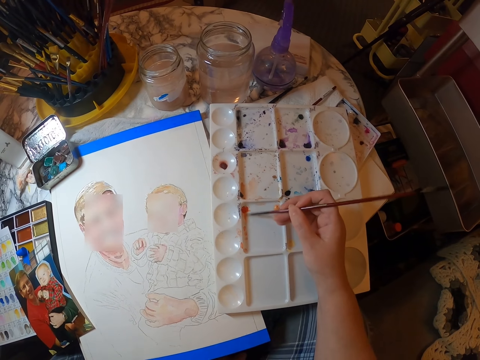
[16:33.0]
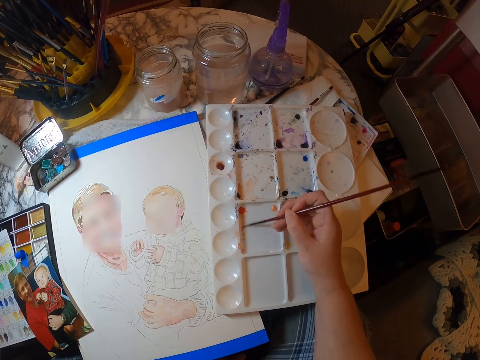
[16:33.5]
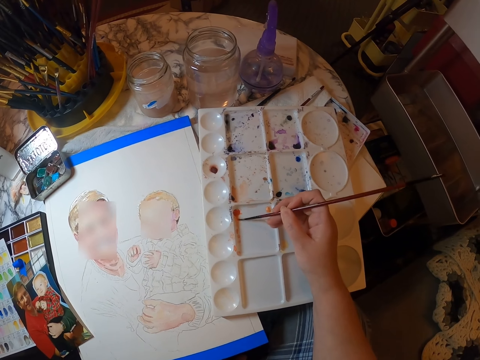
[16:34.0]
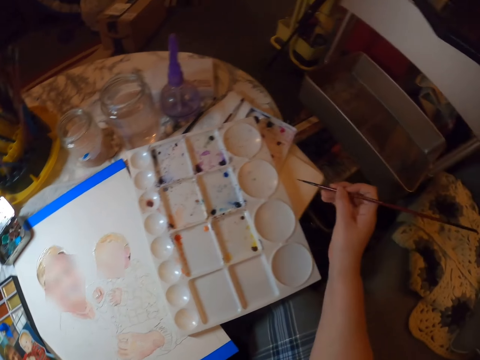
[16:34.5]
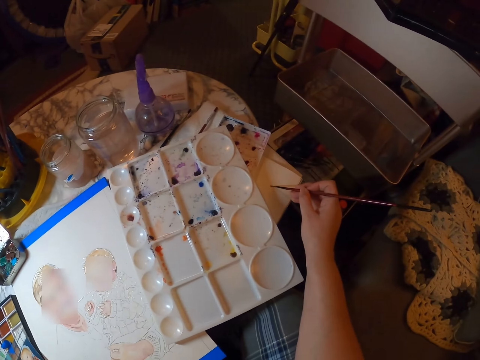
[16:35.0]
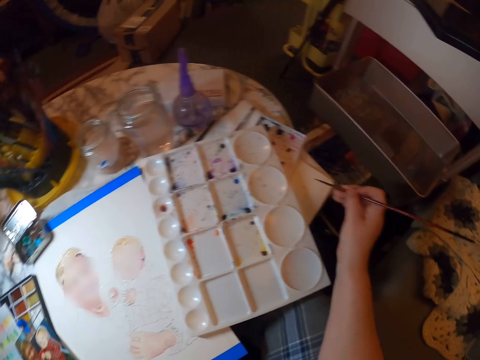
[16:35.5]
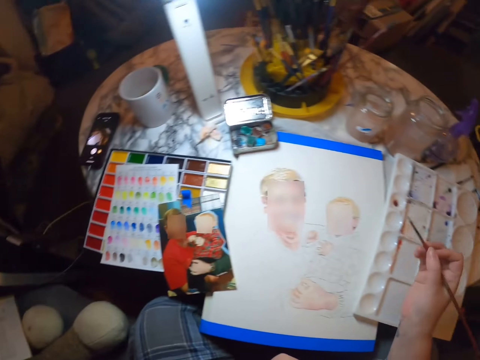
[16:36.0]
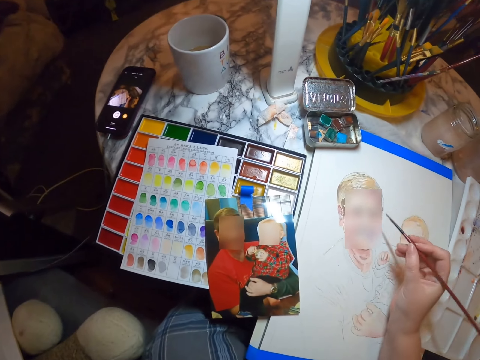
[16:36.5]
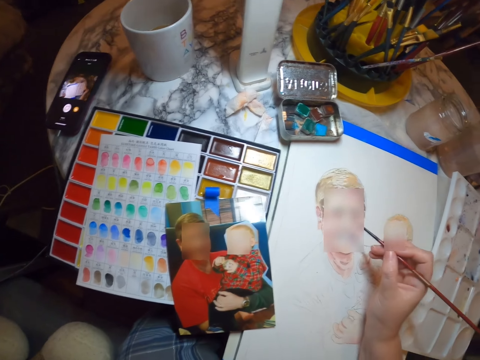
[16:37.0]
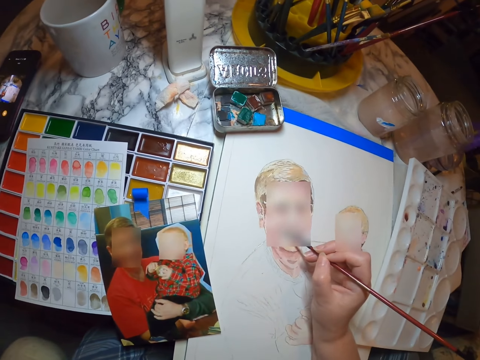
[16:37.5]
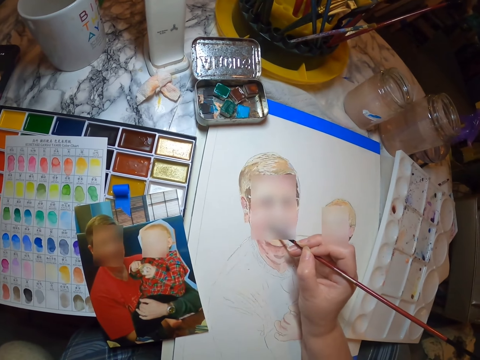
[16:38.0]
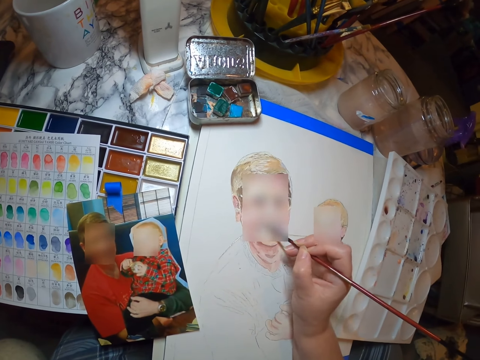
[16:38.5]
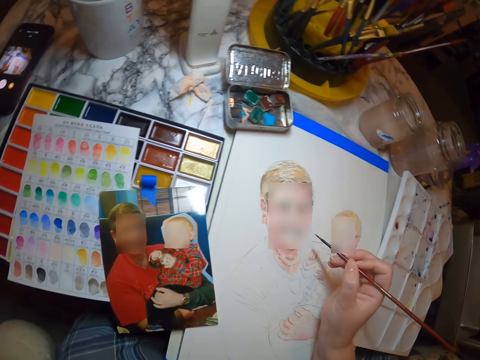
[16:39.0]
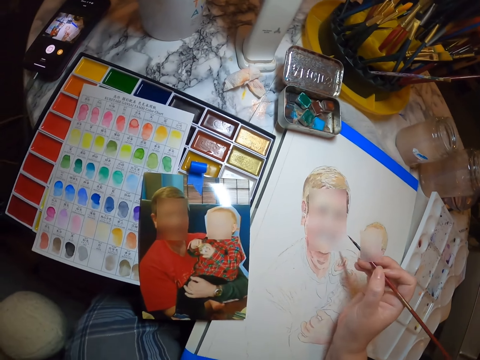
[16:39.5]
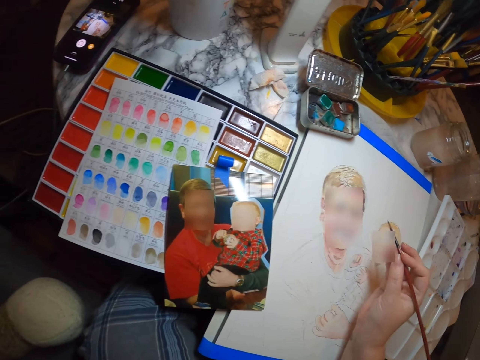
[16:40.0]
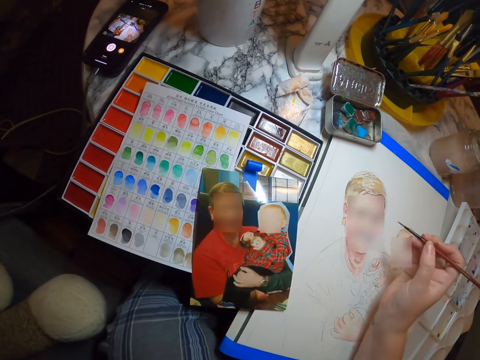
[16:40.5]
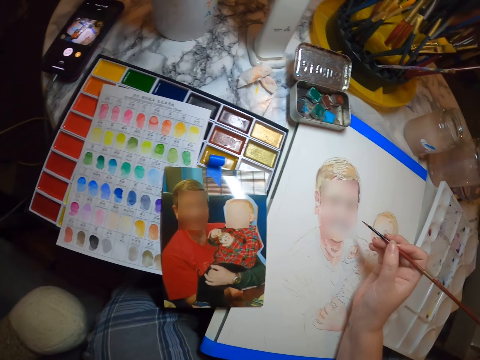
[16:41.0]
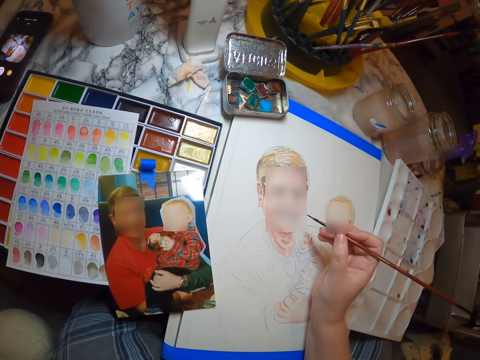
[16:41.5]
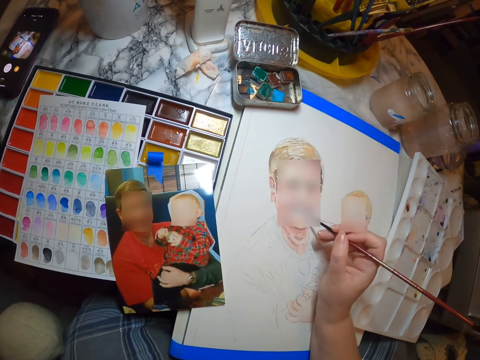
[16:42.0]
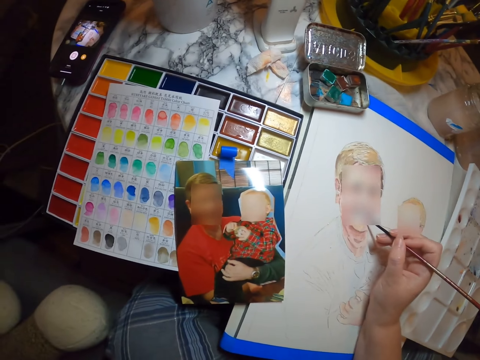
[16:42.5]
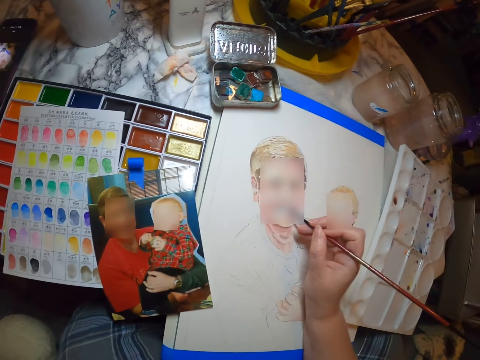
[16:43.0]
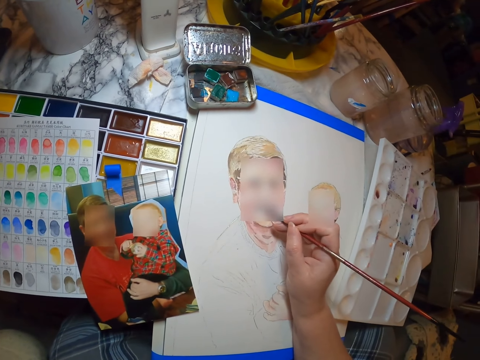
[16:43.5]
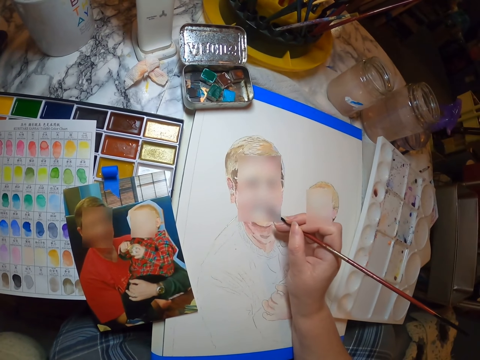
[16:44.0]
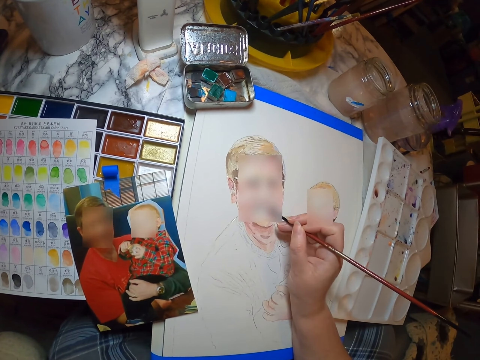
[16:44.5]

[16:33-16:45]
The camera wearer brushes a paintbrush on the drawing book. They draw the portrait with the painting brush.

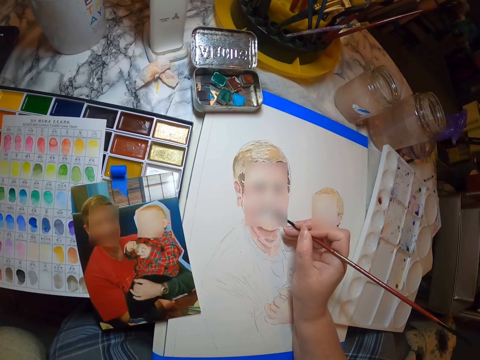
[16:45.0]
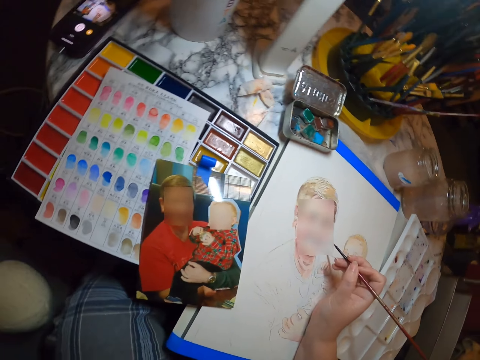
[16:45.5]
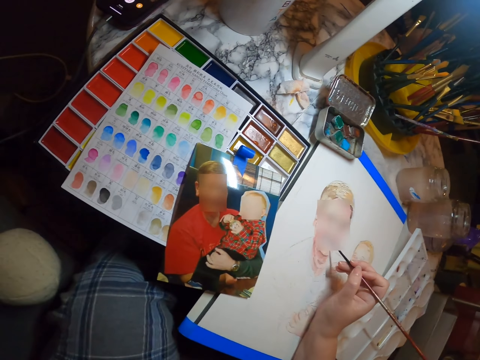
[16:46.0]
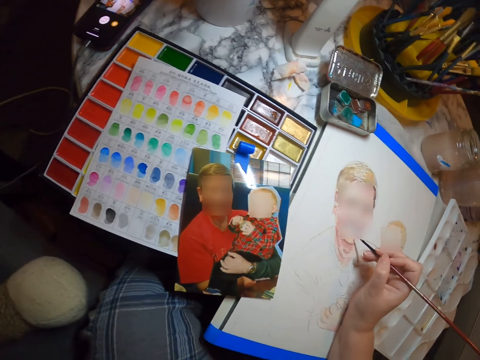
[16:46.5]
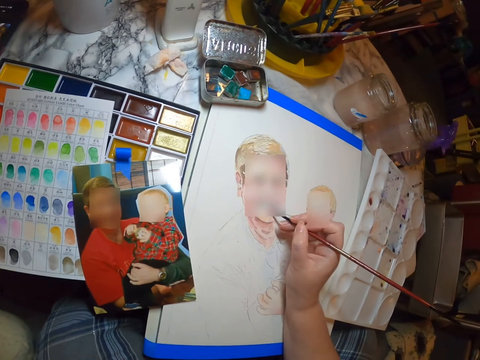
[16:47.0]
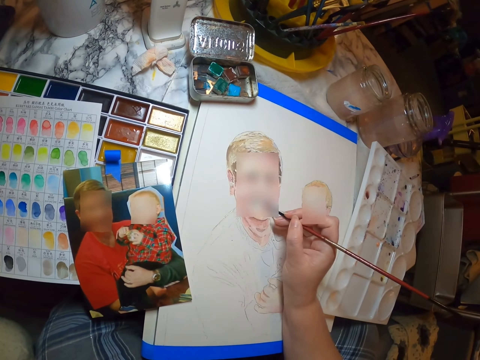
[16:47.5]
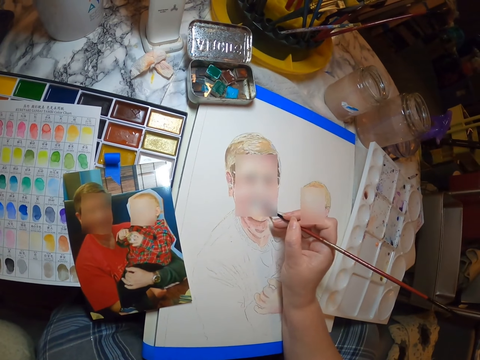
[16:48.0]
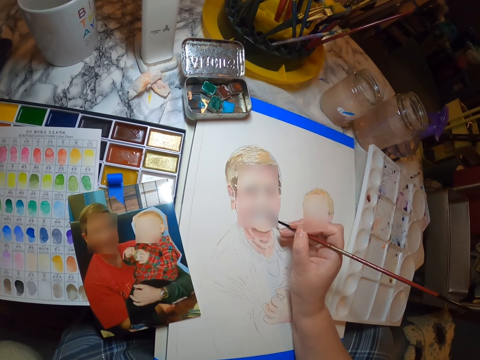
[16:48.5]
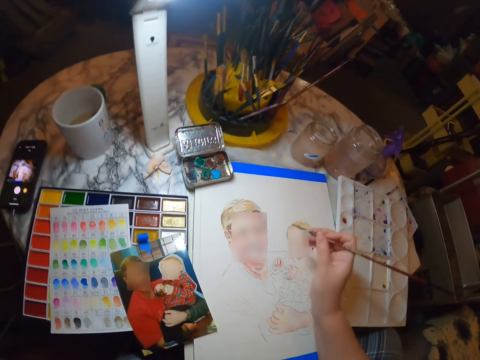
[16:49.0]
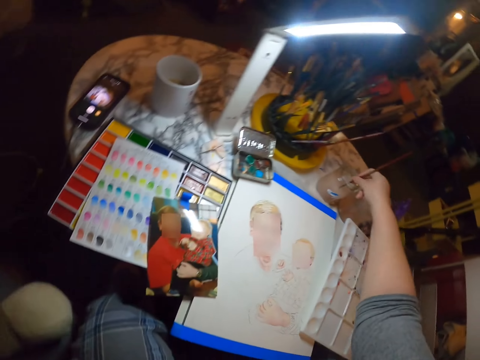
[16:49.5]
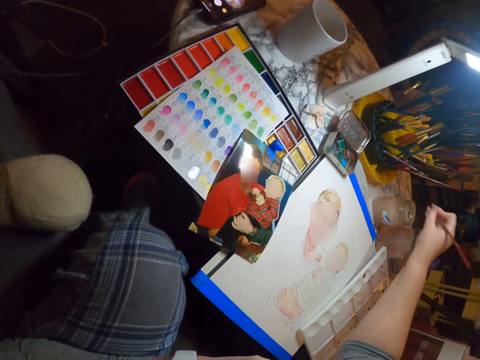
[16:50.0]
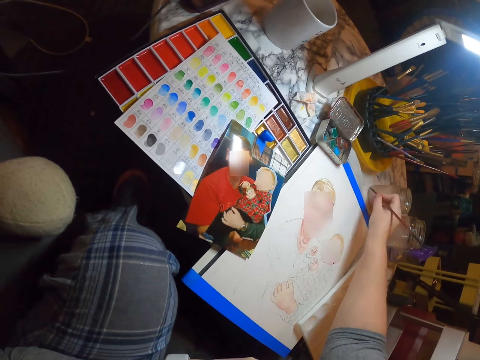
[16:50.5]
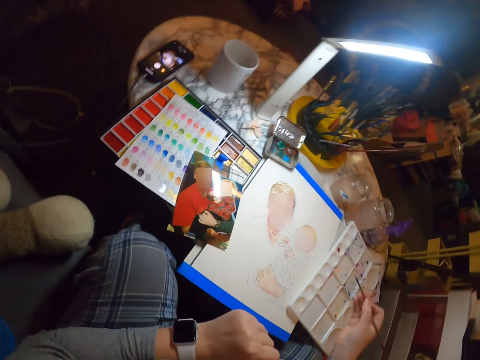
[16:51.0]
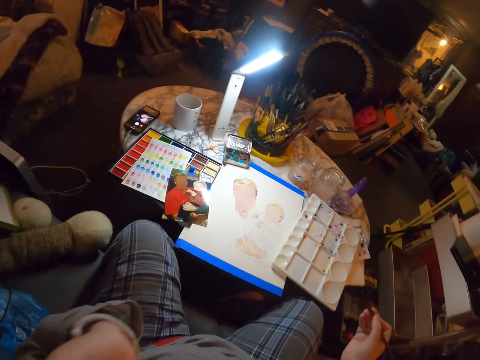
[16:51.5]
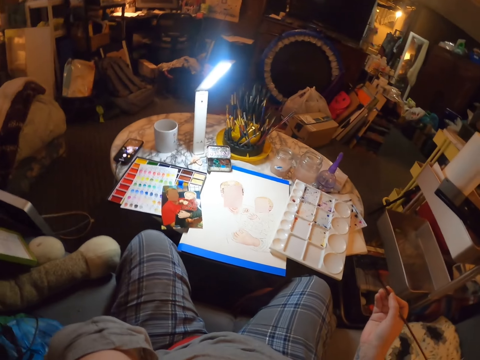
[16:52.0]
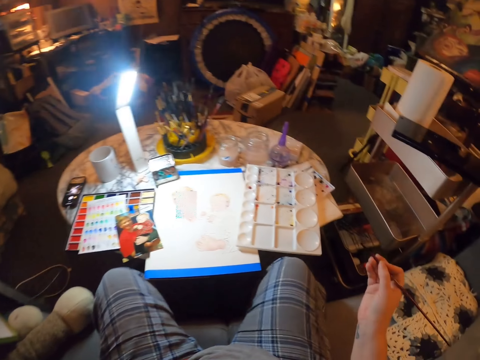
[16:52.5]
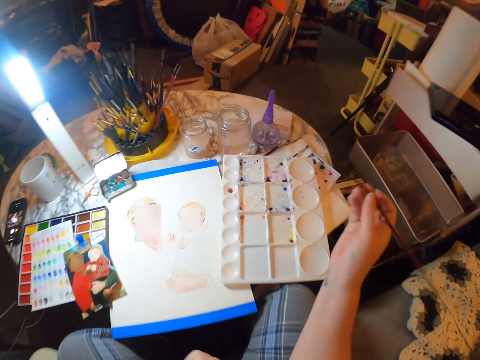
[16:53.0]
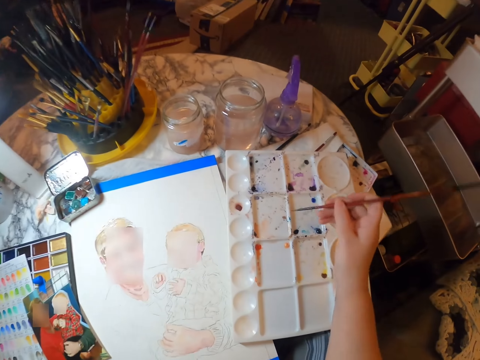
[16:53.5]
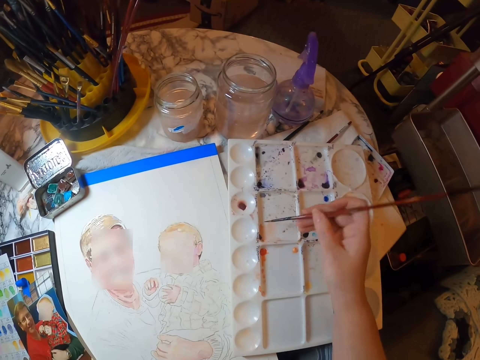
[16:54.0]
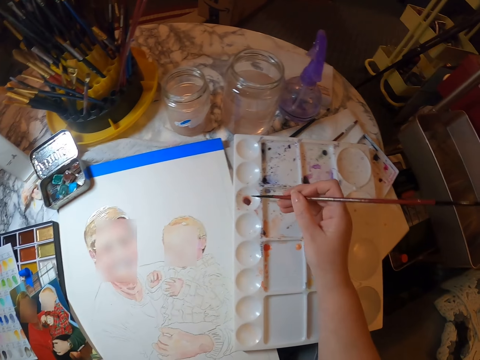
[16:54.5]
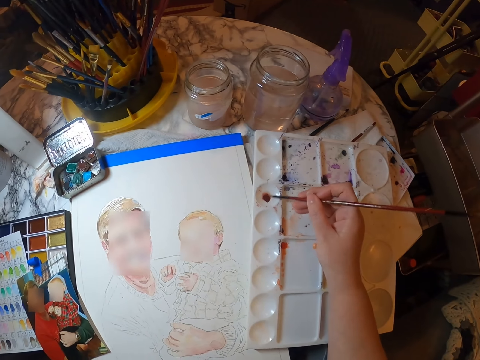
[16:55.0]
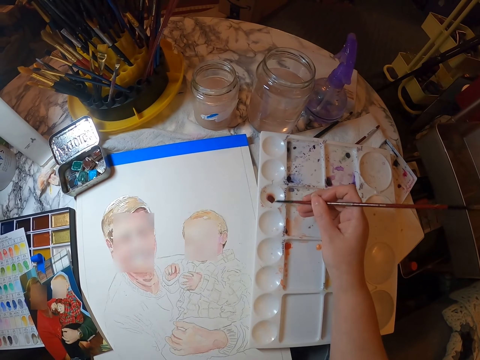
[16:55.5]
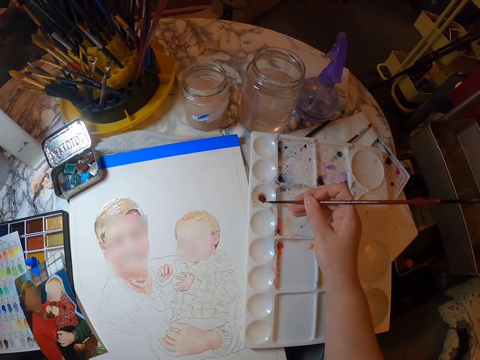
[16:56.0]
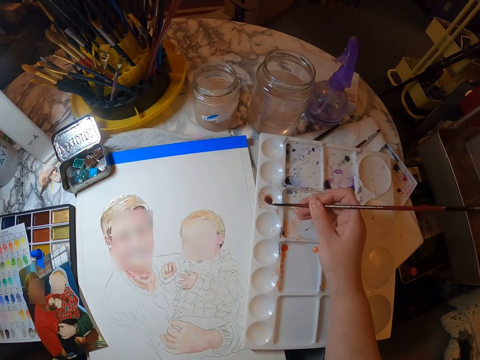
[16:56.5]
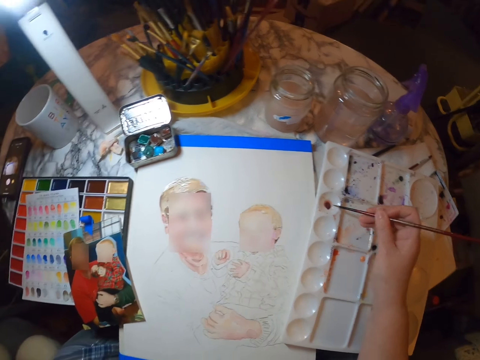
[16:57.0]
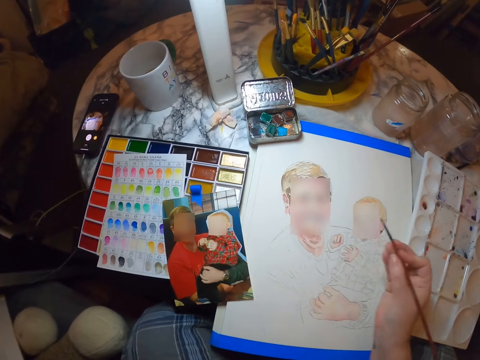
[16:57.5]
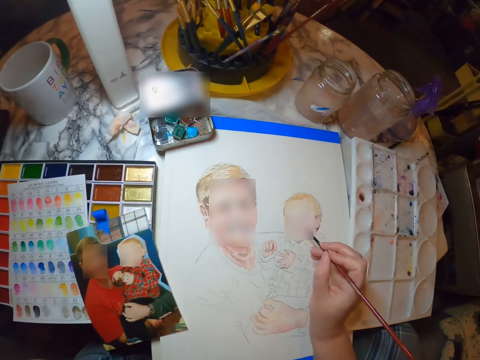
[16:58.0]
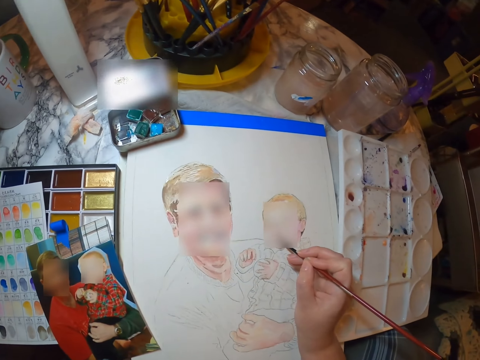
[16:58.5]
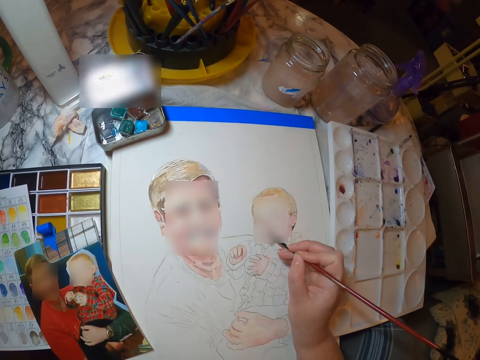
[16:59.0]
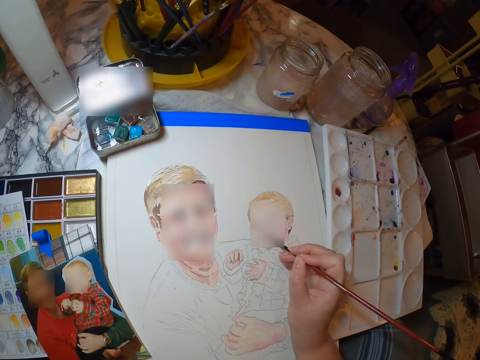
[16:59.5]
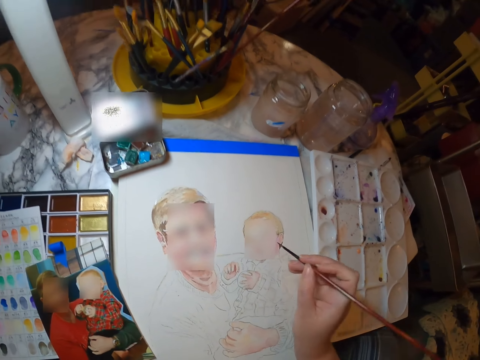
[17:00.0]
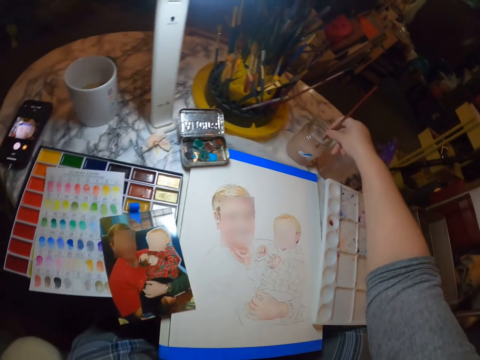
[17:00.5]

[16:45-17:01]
The camera wearer looks at the photo. They paint a picture. They put the painting brush in water in the tin. They brush the paintbrush on the paper. They carry their hands up and scratch their face. They scoop the color with the painting brush. They draw the portrait with the painting brush.
